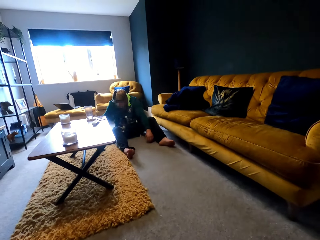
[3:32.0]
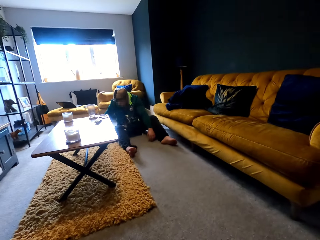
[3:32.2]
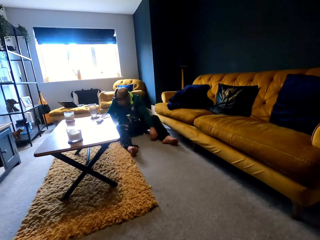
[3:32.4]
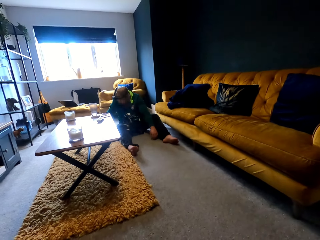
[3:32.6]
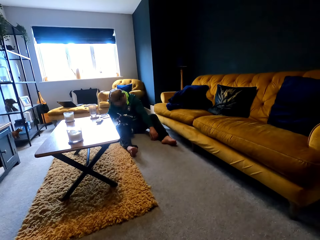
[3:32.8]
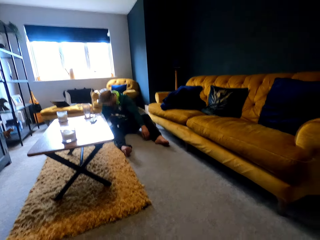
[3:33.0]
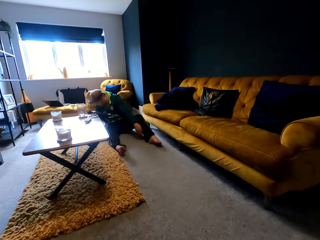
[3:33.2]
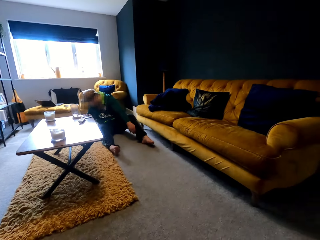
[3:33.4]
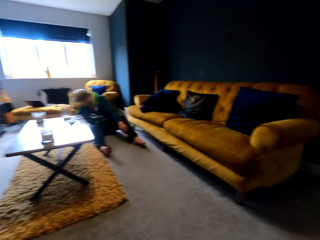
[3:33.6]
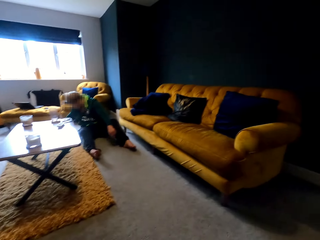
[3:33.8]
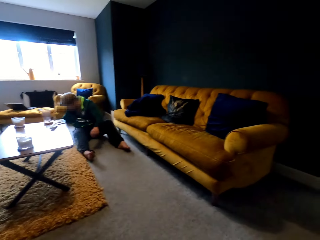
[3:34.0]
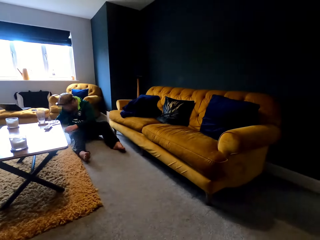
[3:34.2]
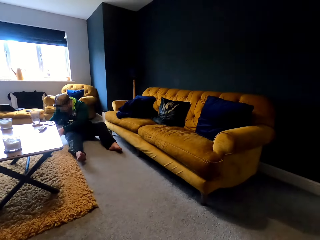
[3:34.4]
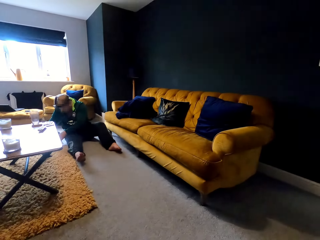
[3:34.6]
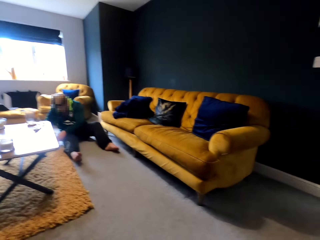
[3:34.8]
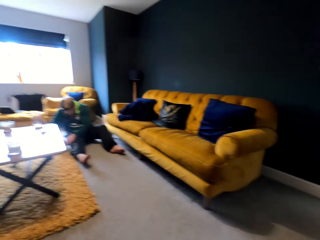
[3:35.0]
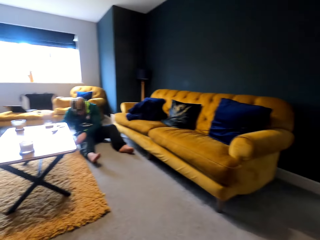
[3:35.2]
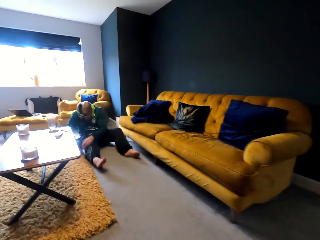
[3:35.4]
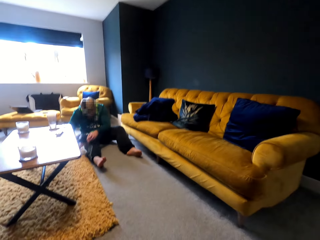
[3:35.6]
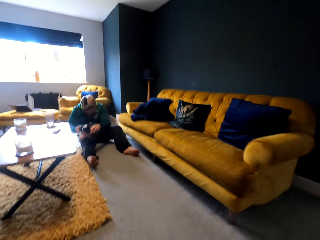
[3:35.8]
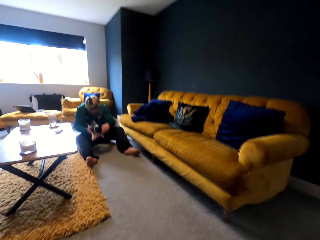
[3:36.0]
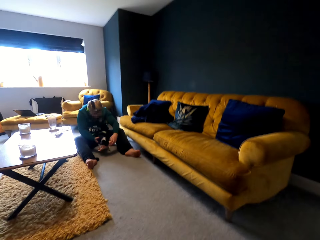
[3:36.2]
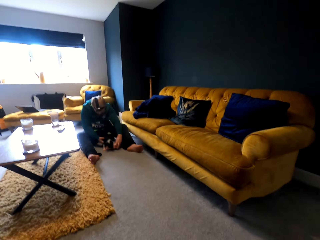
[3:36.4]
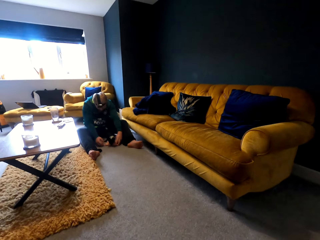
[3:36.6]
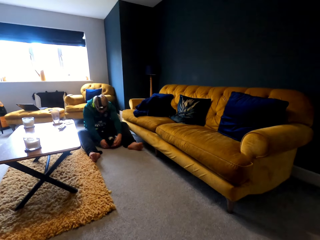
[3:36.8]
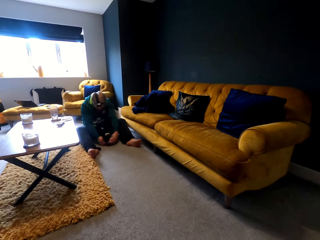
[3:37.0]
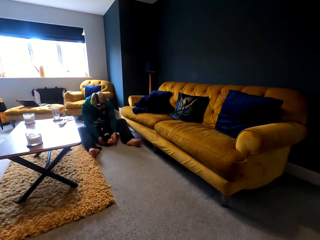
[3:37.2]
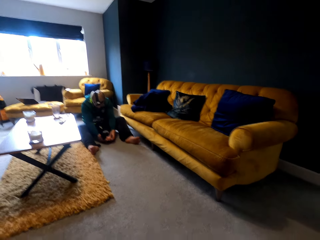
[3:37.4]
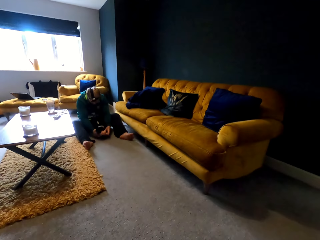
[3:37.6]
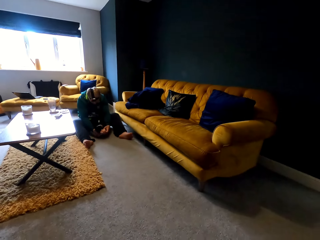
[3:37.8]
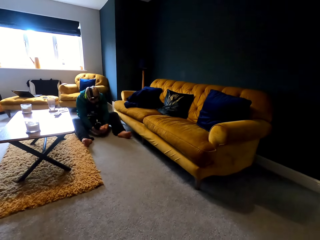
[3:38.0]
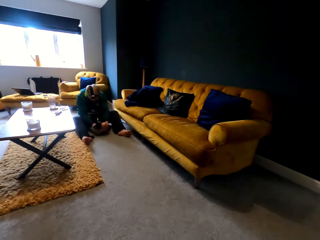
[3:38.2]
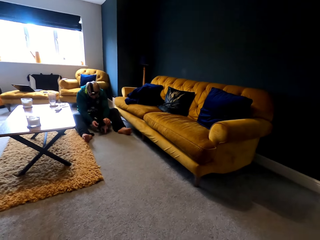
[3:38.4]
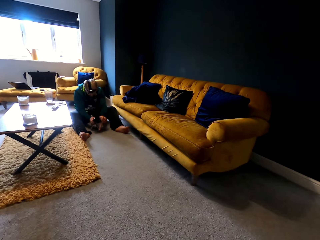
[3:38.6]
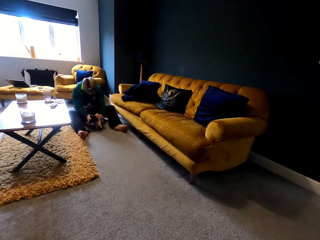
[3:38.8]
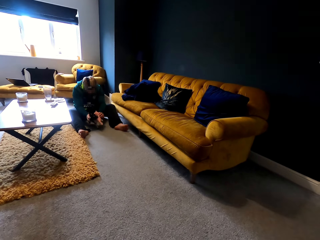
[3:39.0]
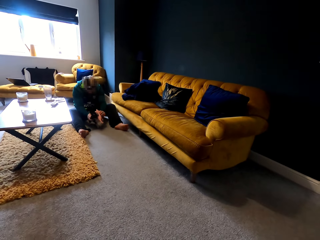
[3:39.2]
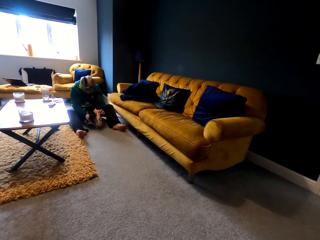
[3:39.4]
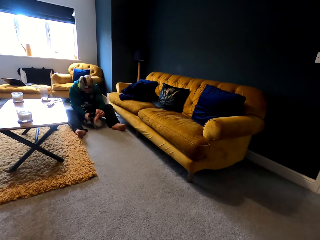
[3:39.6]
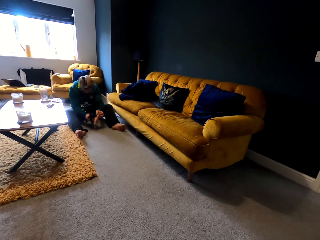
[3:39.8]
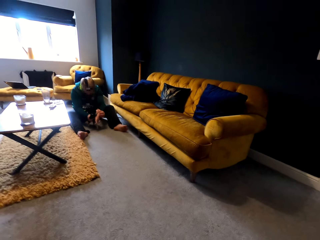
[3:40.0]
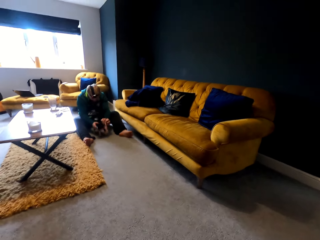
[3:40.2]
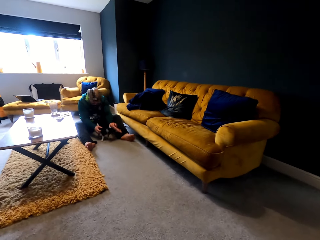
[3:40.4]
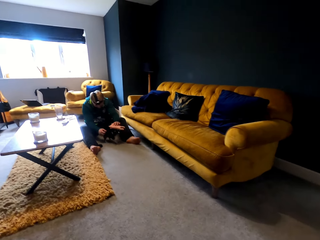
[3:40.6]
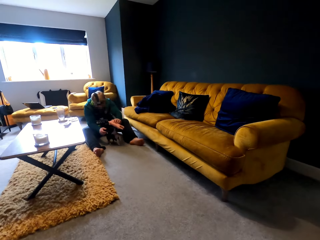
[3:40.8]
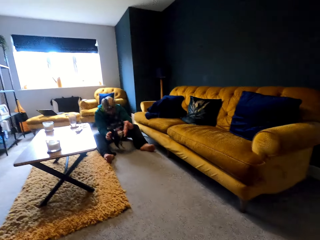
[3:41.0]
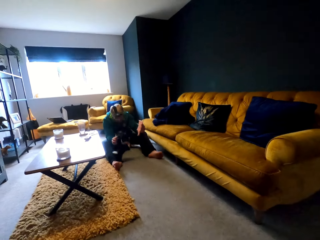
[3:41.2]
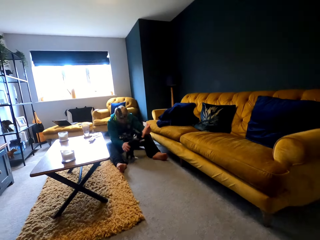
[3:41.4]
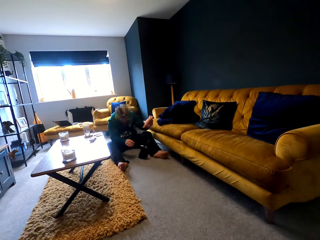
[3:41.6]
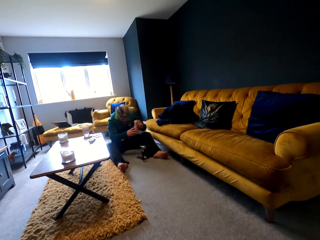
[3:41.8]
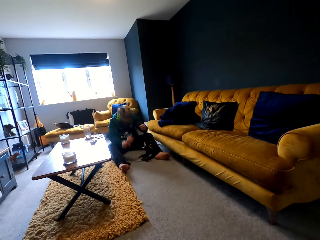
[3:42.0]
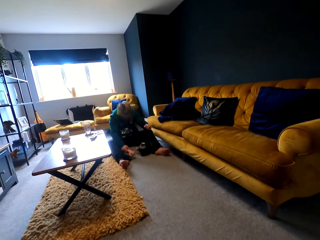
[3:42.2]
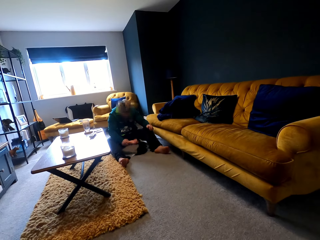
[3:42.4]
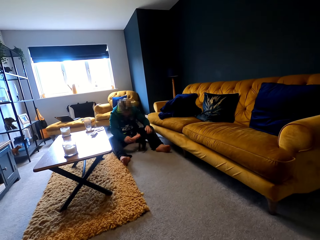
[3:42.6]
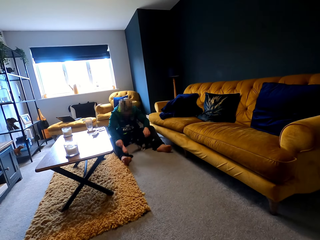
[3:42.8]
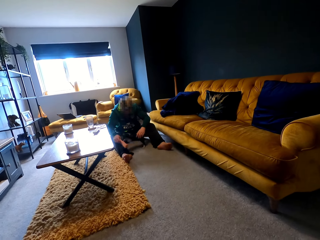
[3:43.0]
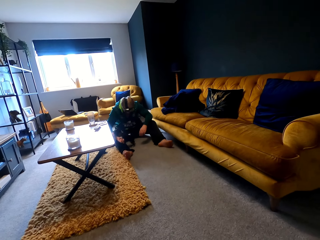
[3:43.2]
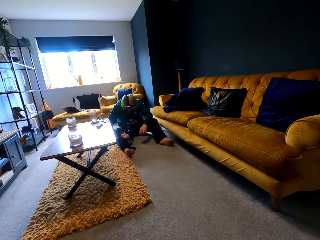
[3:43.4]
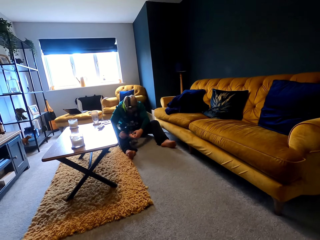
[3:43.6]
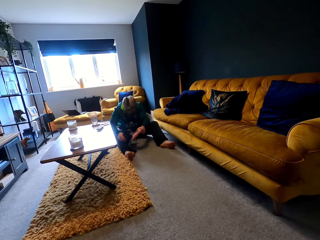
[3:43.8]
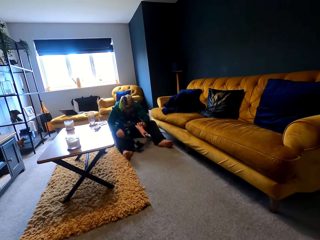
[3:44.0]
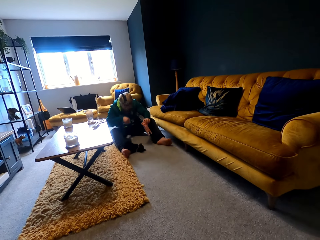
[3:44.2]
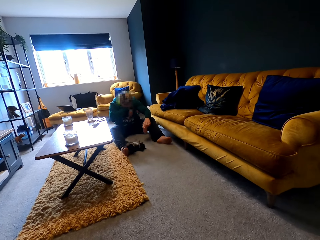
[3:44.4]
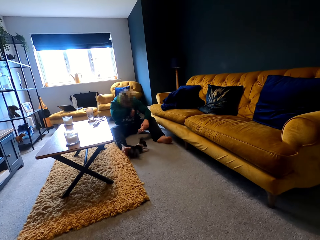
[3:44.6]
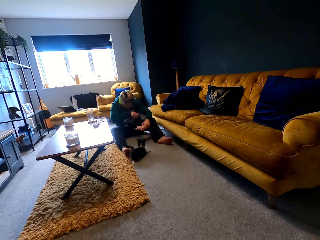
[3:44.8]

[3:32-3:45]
The camera wearer plays with a puppy. A man plays with the puppy. The man waves a stuffed animal at the puppy.

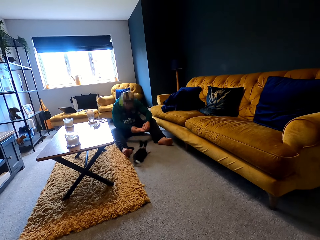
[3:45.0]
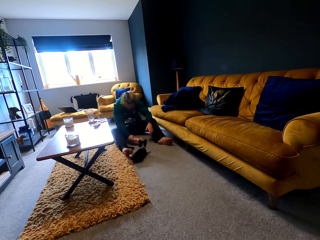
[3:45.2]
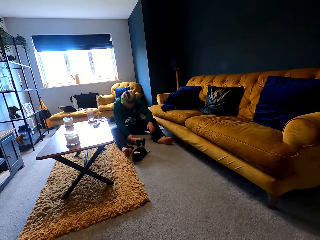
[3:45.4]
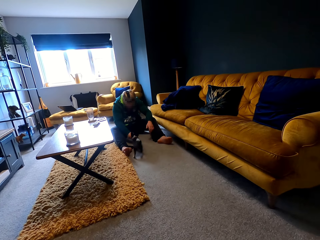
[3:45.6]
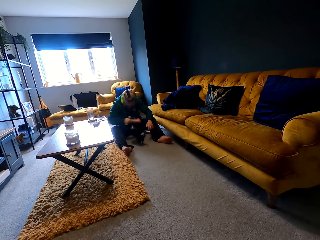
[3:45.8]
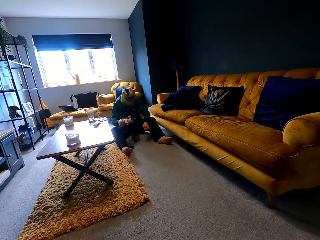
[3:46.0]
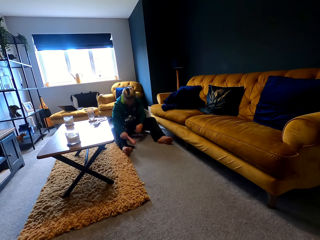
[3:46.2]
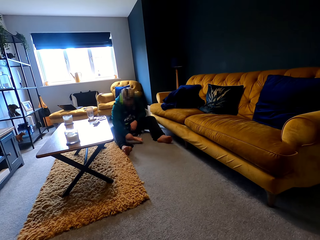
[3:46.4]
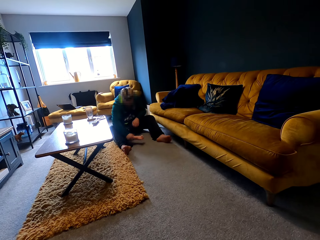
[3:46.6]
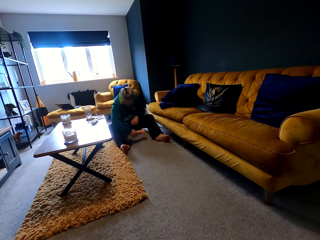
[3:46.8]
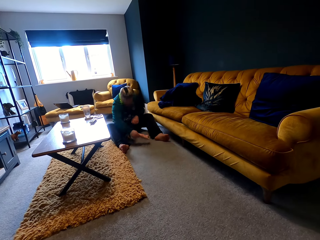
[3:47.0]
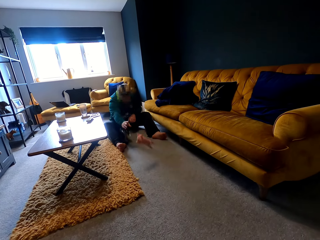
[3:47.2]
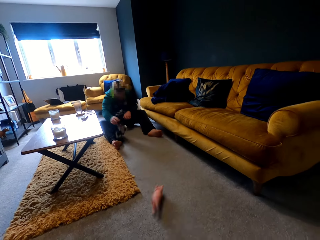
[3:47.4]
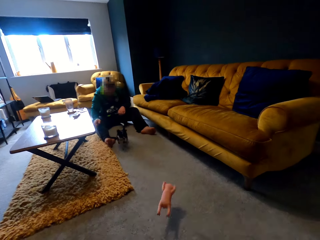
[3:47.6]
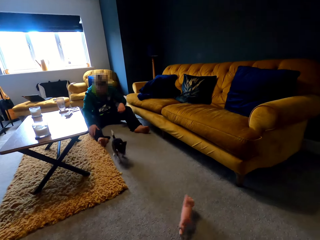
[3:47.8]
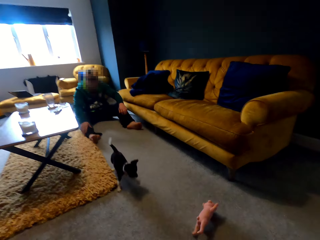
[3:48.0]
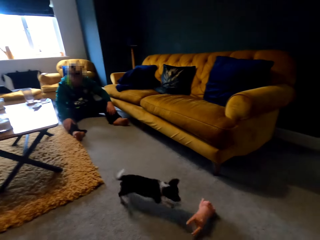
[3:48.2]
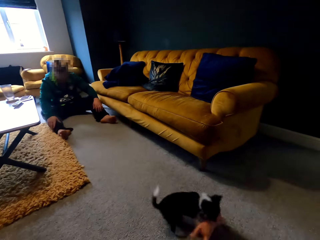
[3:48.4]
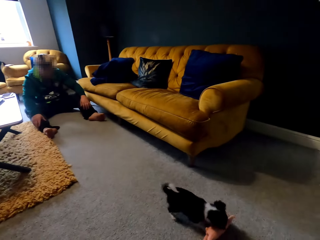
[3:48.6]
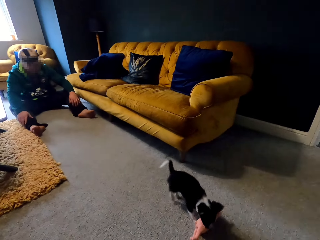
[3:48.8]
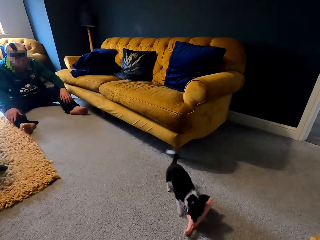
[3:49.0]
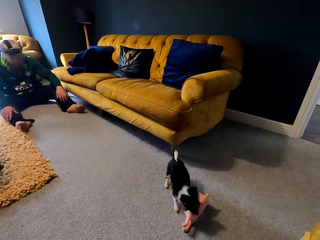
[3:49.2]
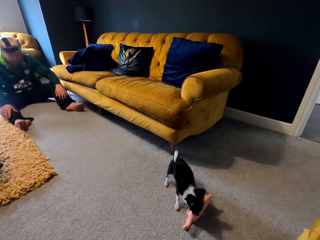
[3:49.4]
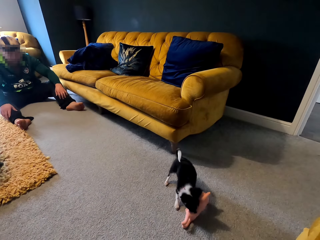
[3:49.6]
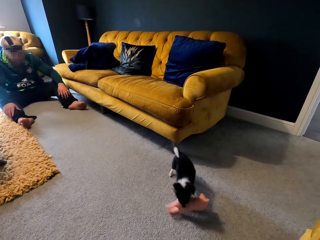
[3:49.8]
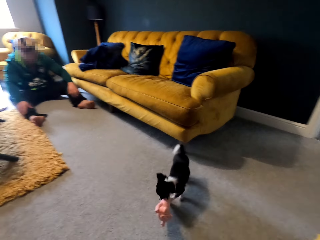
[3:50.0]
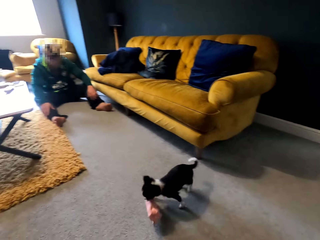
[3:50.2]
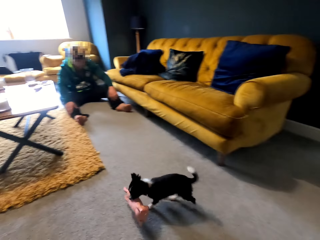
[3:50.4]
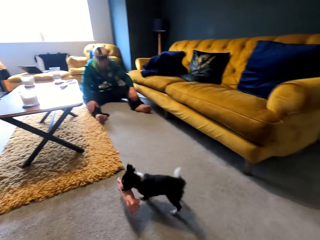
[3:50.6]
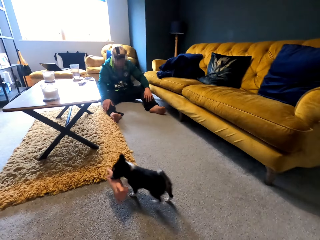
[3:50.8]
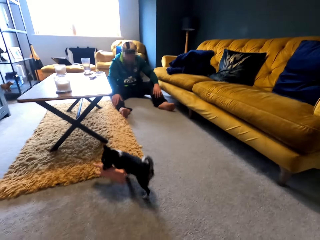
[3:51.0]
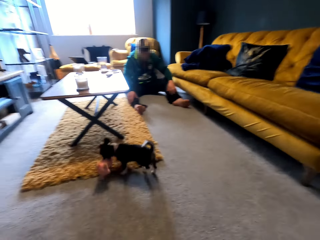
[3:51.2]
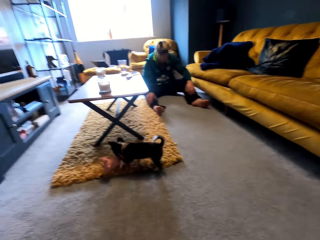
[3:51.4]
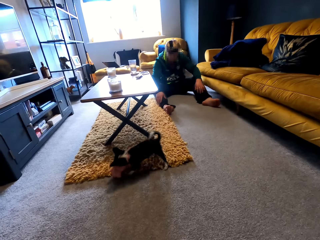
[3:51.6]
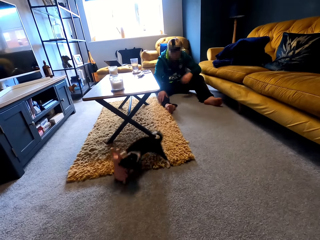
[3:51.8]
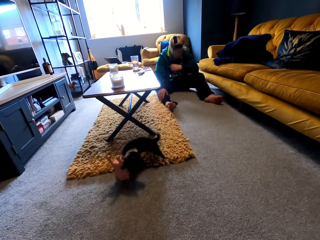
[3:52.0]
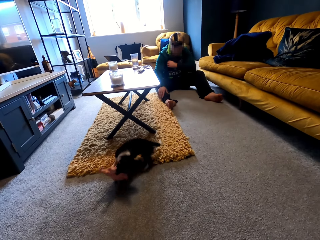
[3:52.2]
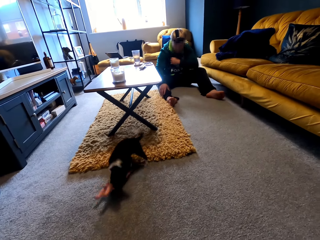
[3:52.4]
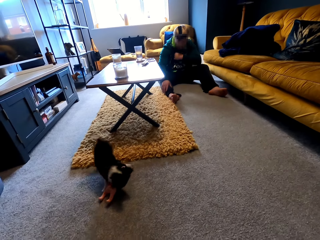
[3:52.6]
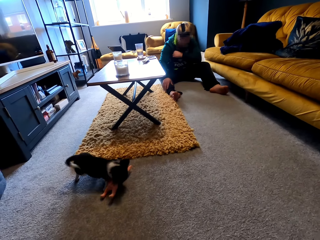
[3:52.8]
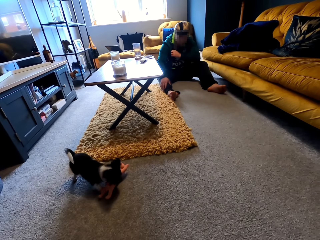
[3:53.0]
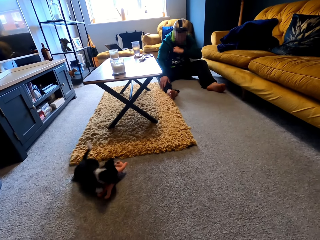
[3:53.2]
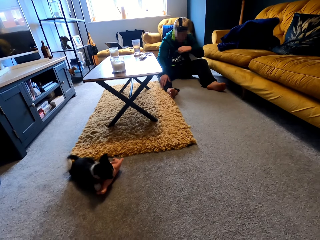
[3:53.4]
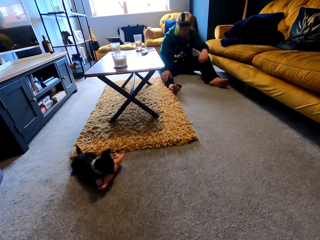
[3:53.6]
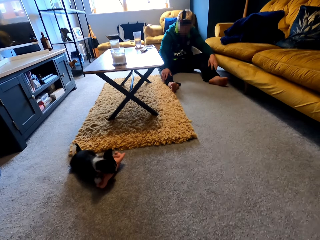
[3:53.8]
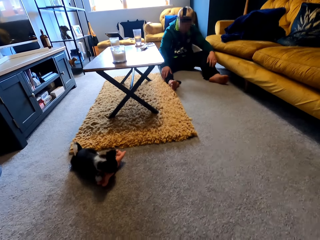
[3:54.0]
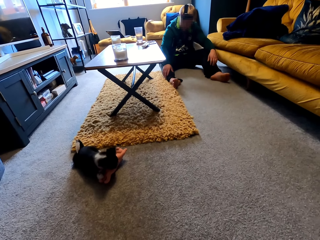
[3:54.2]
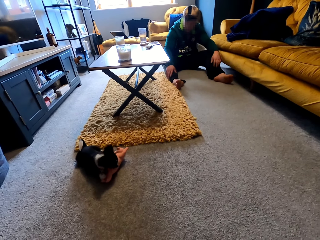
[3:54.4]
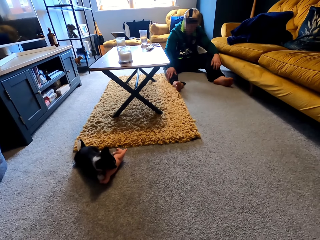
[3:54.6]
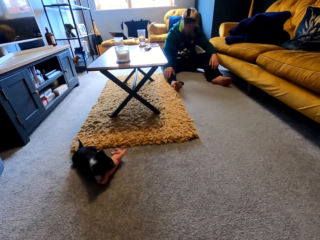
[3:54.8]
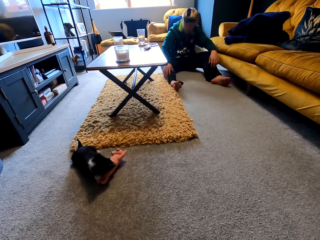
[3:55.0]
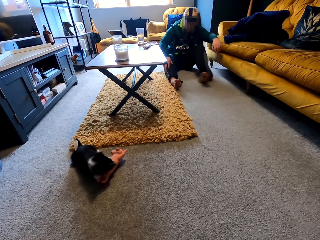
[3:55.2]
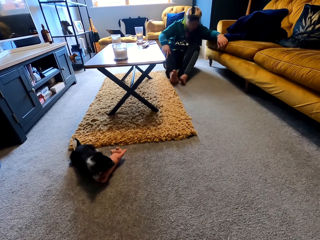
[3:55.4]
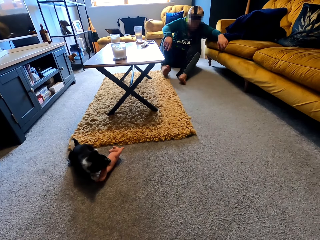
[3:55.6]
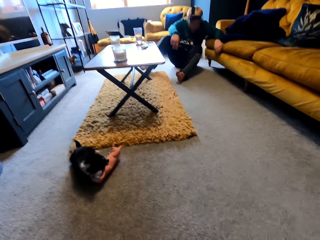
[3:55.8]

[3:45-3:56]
A man throws a stuffed animal. The camera wearer gazes at a puppy.
